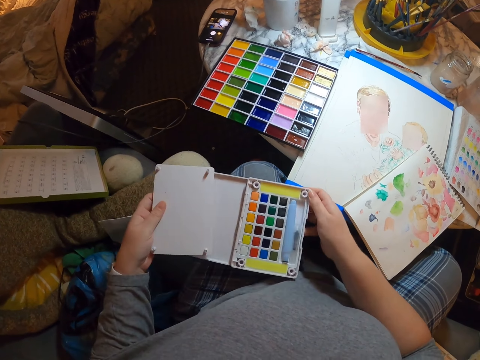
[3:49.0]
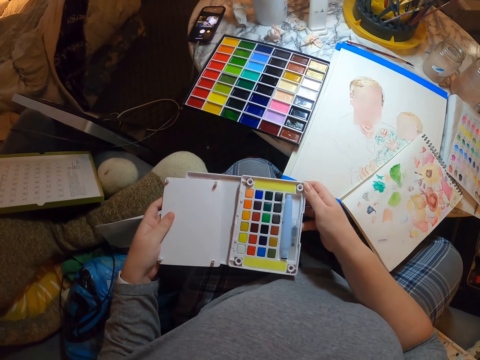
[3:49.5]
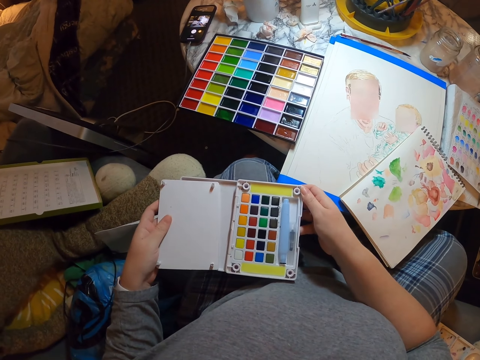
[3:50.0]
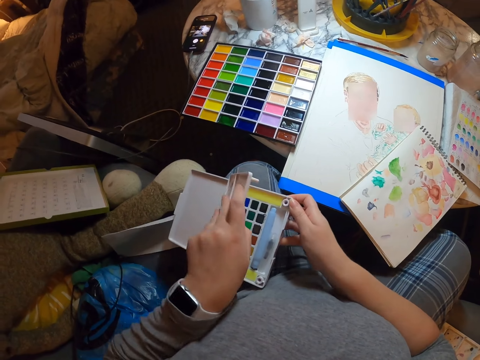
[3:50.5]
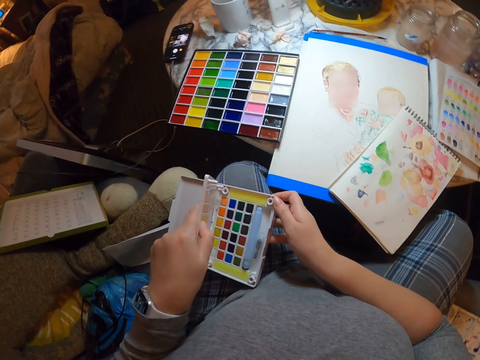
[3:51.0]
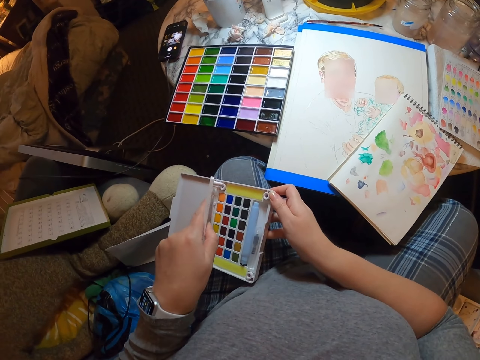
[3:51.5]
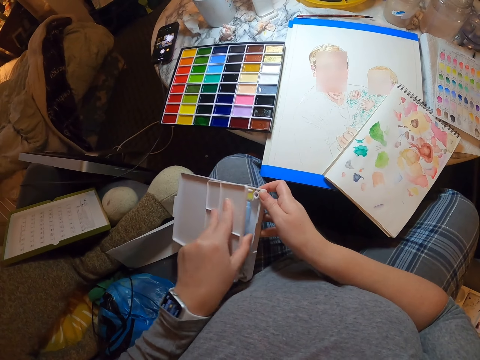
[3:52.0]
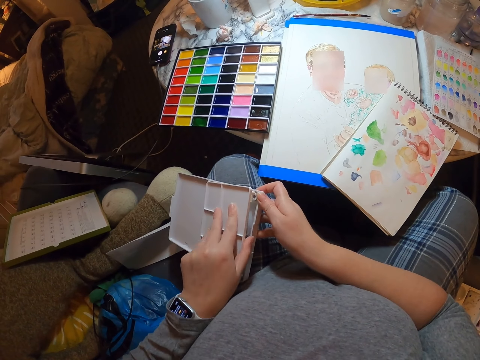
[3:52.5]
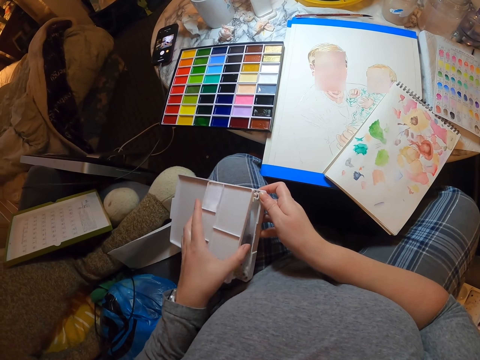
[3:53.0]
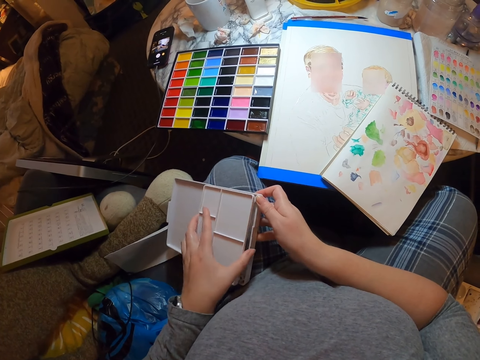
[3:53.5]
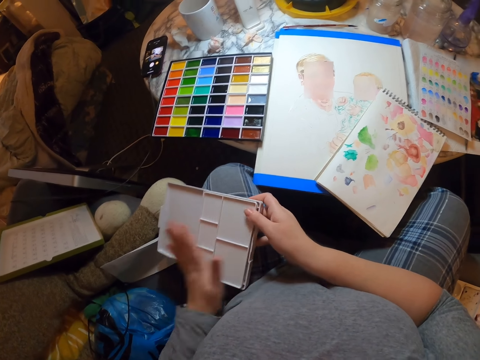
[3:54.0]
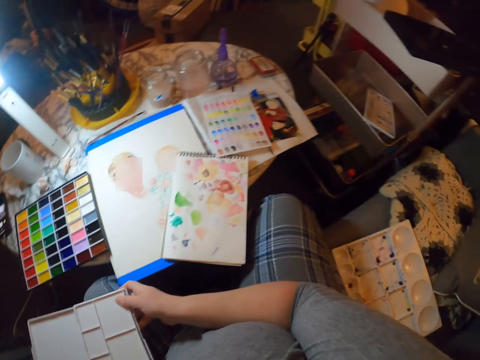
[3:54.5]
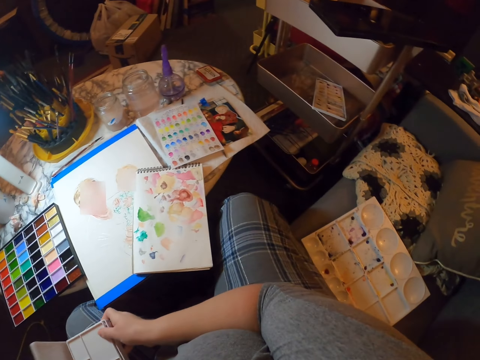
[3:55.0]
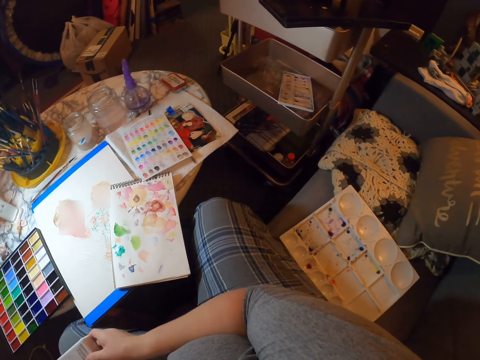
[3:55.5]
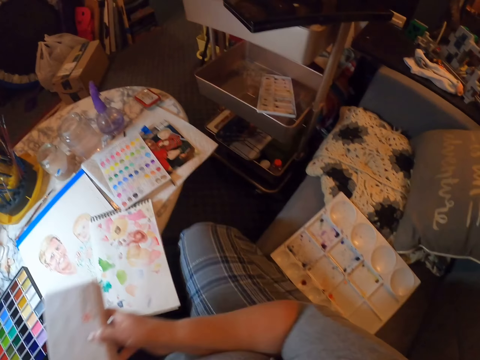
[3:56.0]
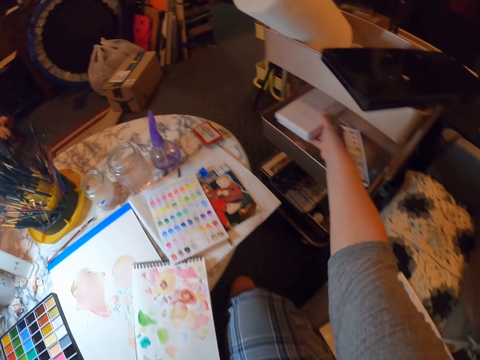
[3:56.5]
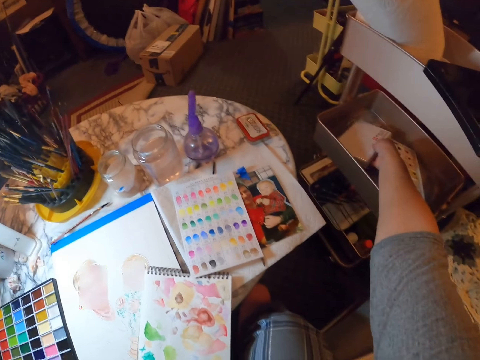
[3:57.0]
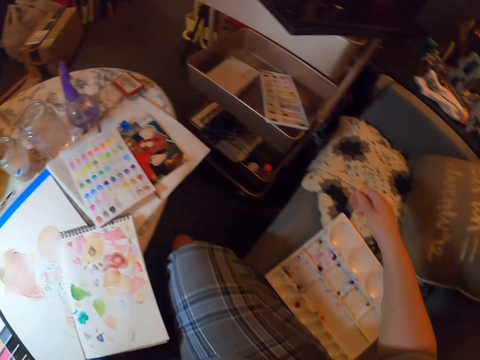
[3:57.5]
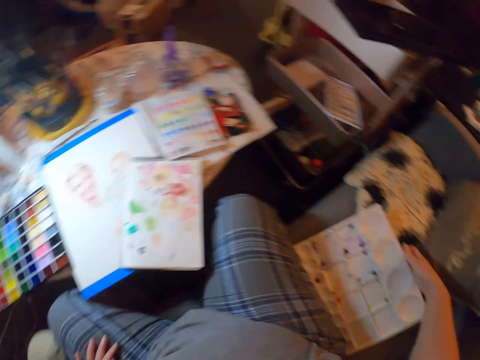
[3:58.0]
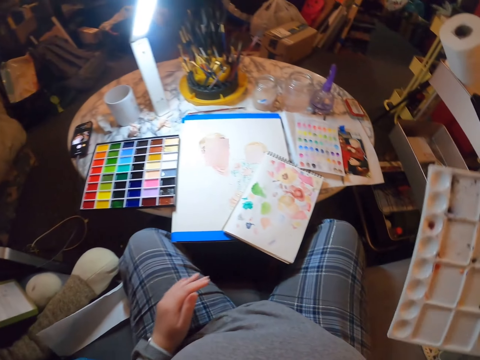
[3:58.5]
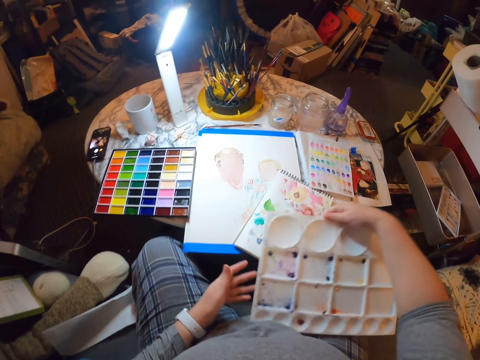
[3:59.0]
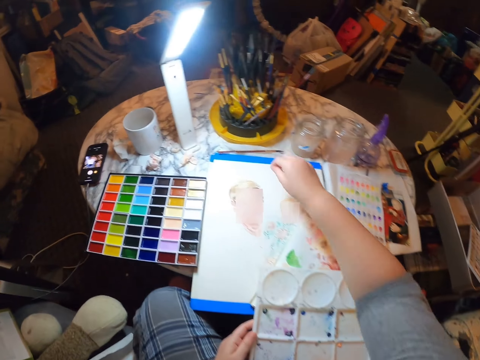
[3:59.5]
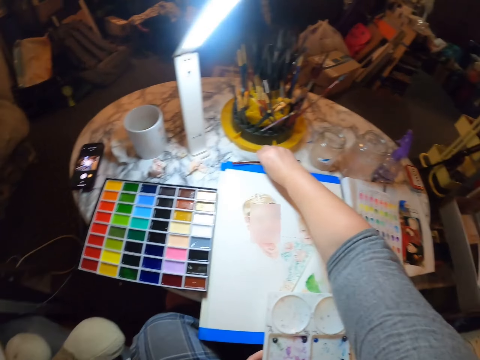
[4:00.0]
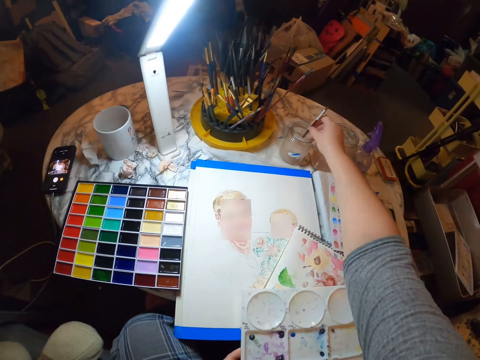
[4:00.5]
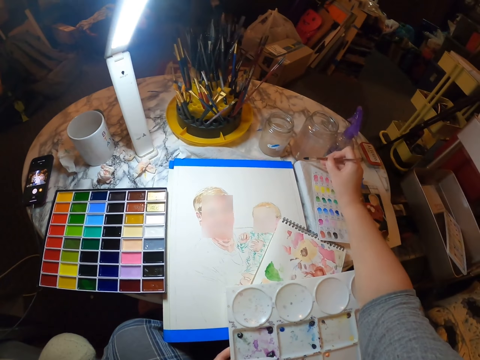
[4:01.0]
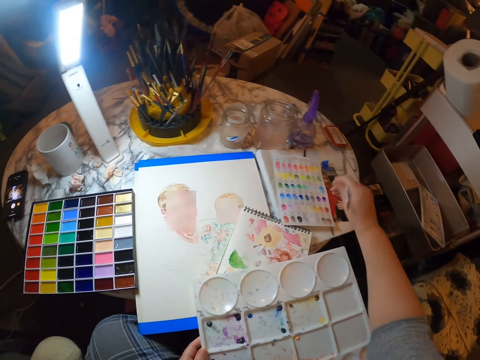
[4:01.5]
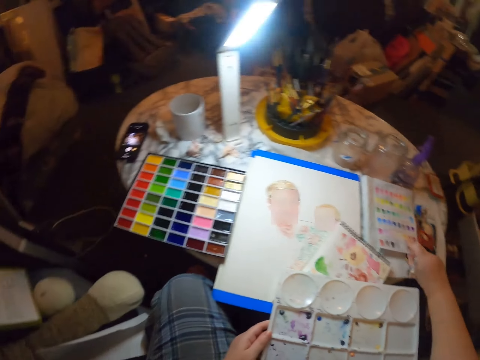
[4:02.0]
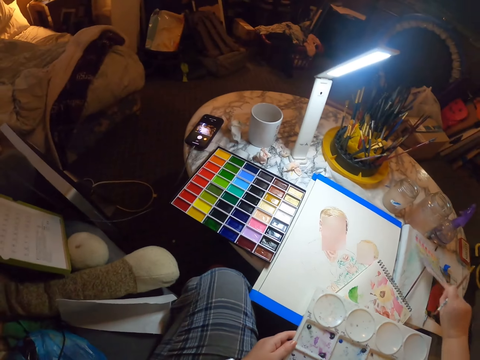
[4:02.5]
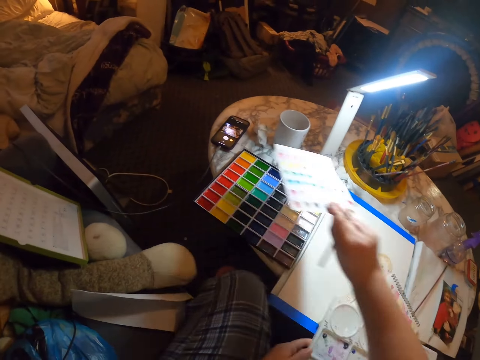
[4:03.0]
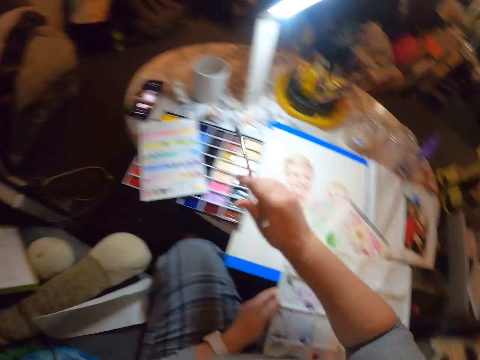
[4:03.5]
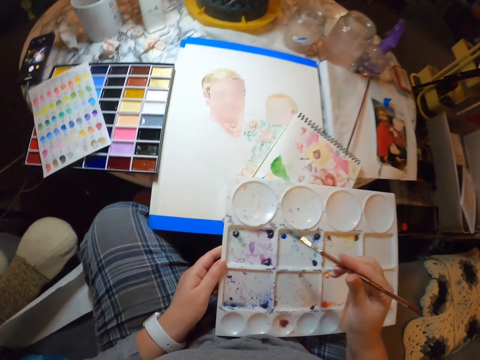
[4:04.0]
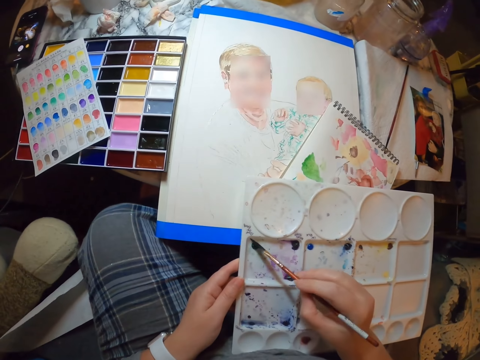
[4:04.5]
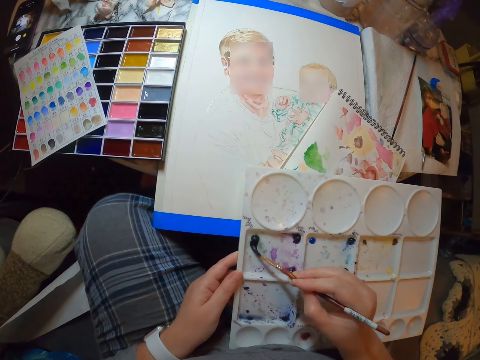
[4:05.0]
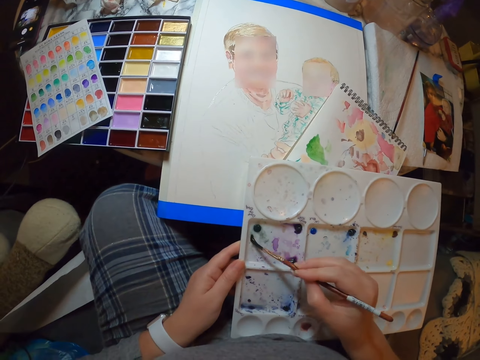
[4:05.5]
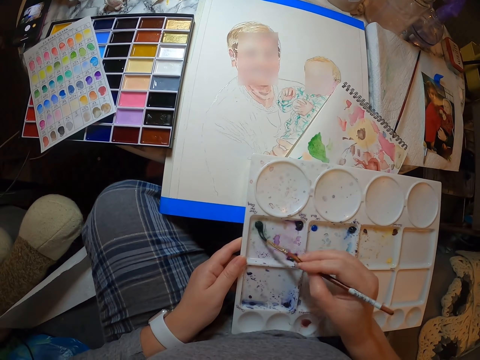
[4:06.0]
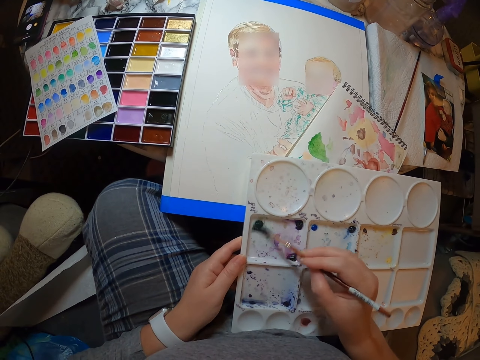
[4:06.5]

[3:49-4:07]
The camera wearer opens the paint kit cover. They cover the paint kit. They look aside. They put the paint kit aside in a drawer. They take a paint tray. They take a painting brush and dip the brush in the jar. They take a paint sample and put the paint sample aside. They take paint.

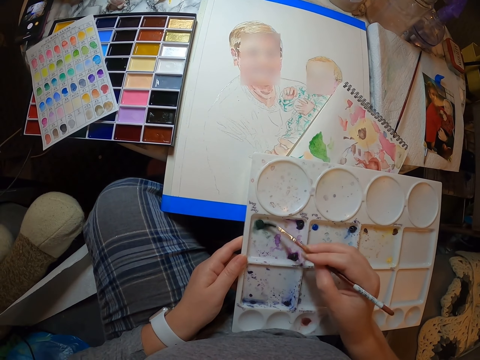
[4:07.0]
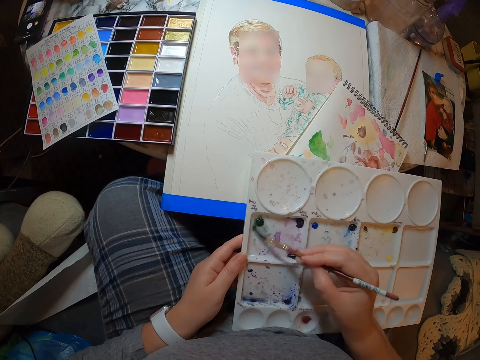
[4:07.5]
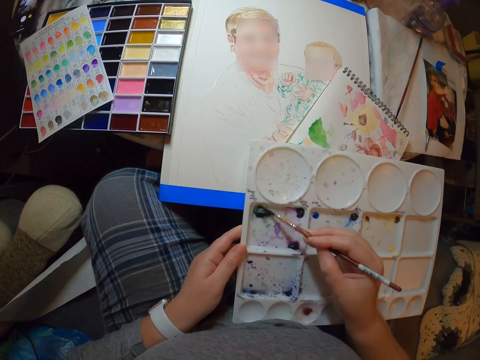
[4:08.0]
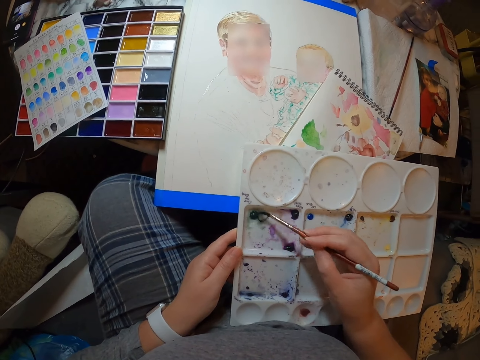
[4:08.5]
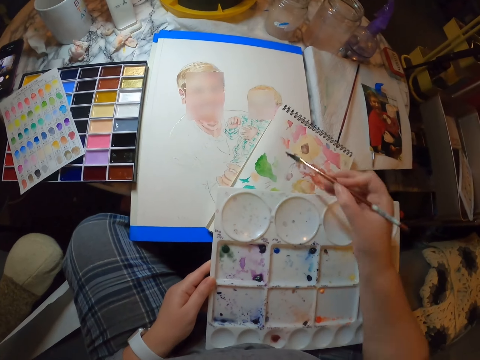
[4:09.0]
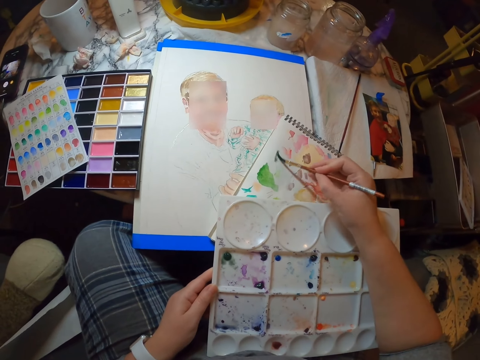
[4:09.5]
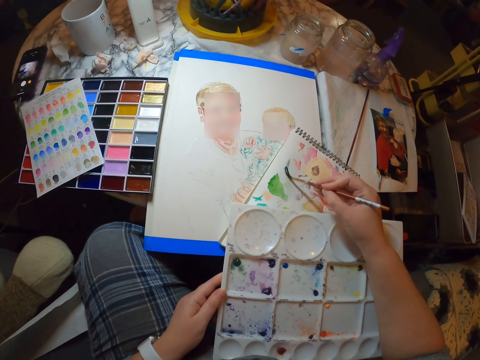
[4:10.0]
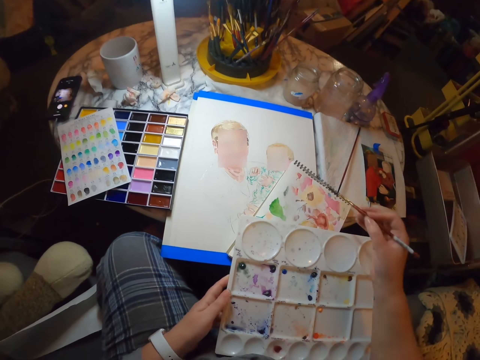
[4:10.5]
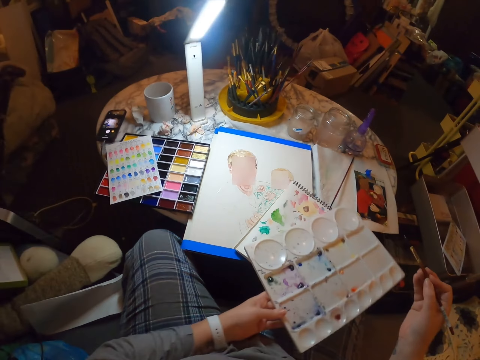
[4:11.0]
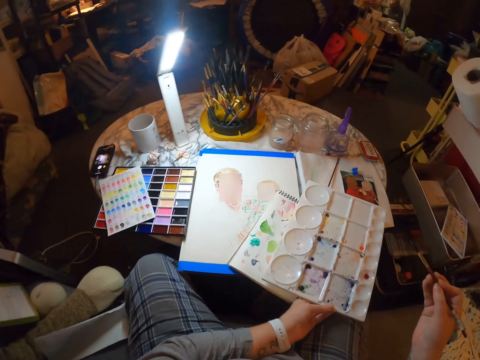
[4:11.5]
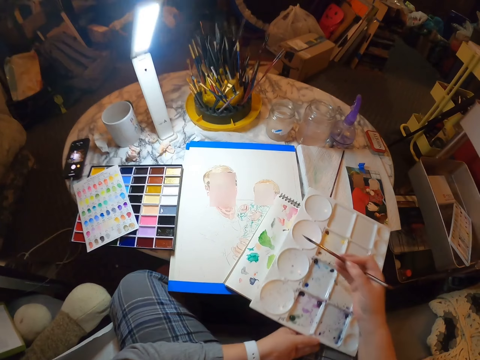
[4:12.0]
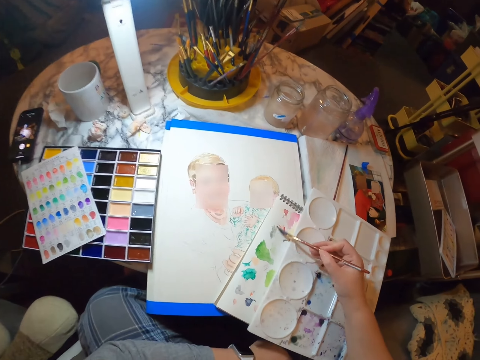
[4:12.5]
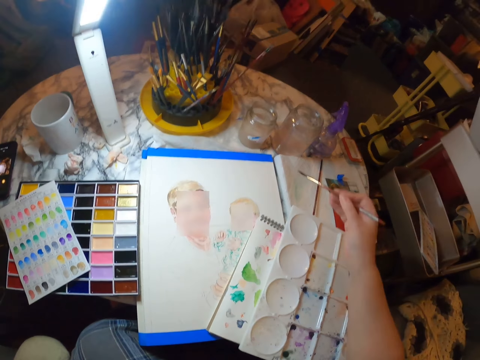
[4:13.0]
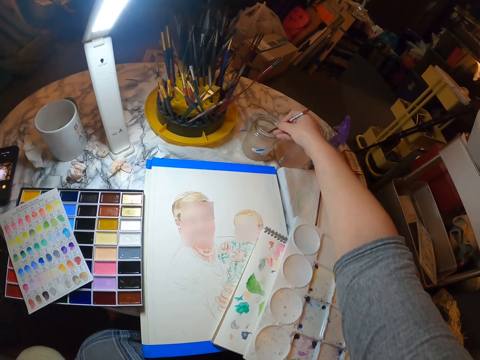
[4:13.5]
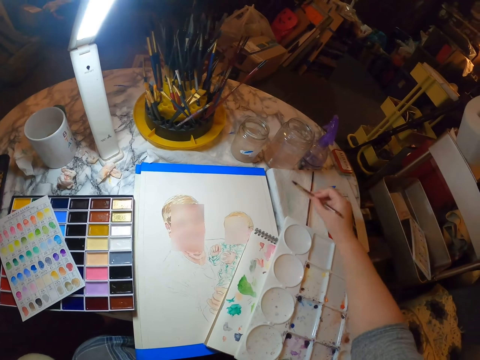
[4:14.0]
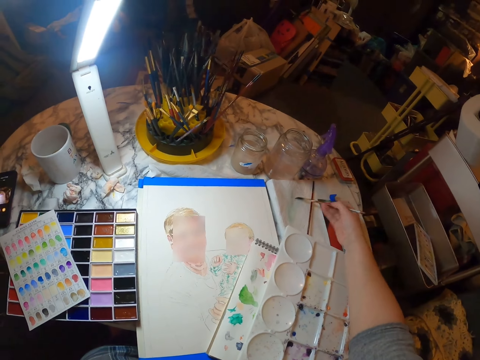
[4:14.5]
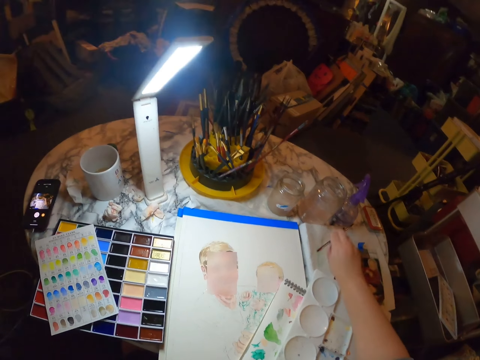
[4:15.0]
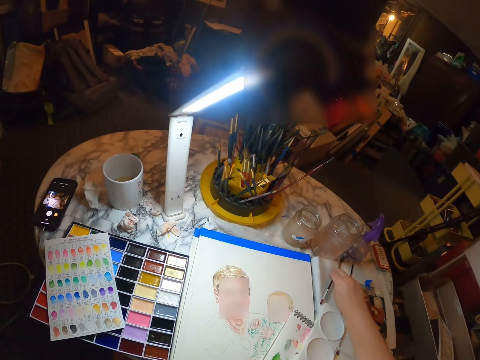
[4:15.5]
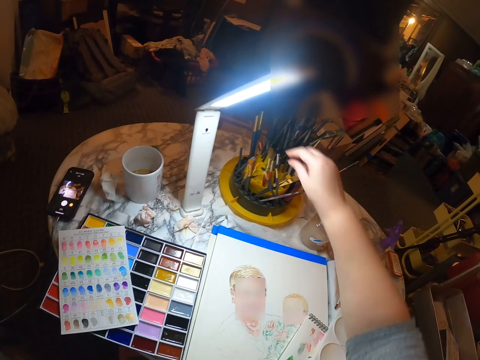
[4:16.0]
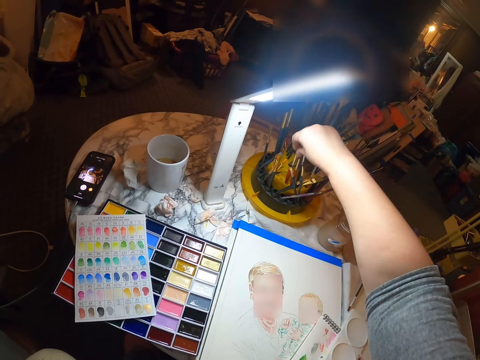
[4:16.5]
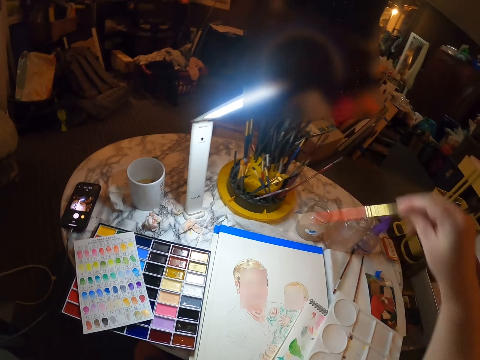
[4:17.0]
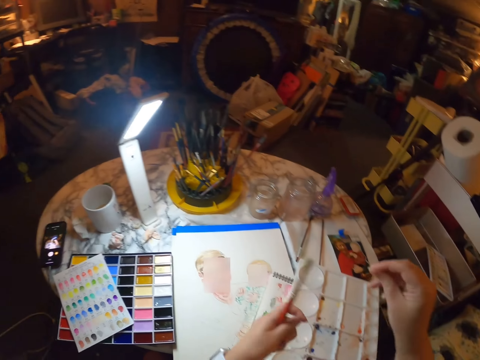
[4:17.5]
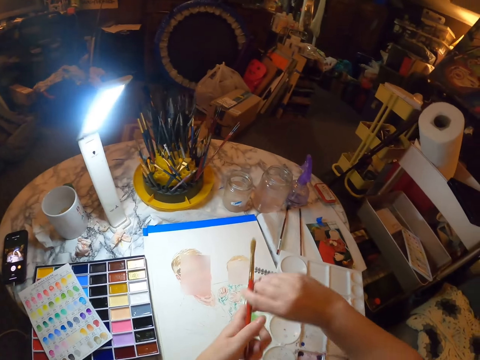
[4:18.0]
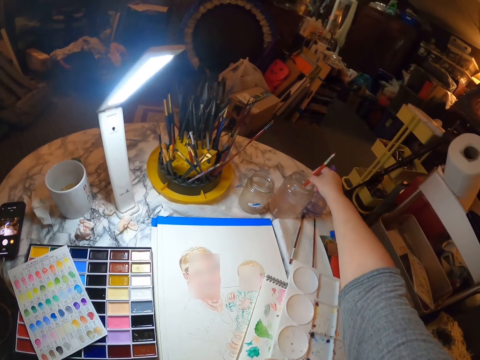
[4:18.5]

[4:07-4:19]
The camera wearer puts paint on the book. They test the colors. They put a paint tray on the table. They put paint on the book. They dip a brush in the jar, rub the brush on the book, and put the brush on the book. They pick up another painting brush, turn the brush on the hand, and dip the brush in the jar.
